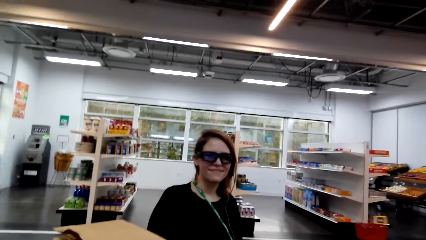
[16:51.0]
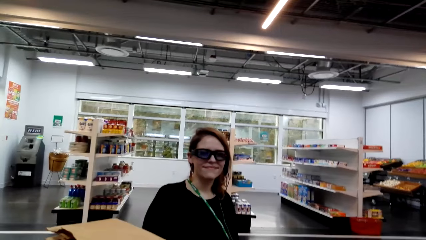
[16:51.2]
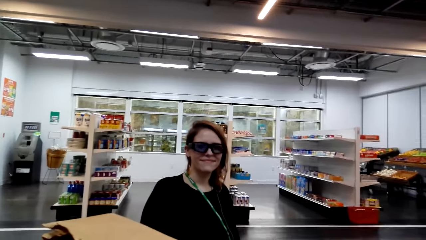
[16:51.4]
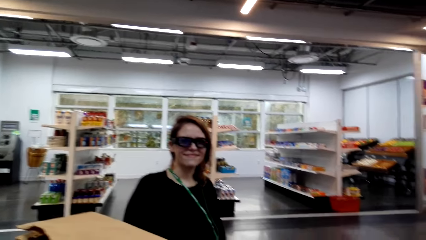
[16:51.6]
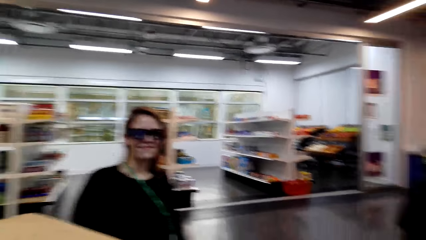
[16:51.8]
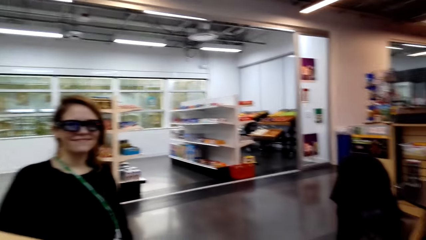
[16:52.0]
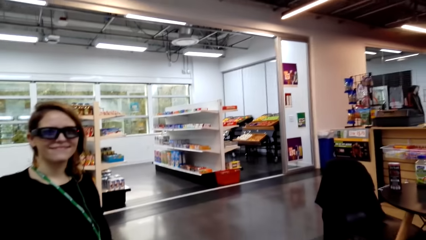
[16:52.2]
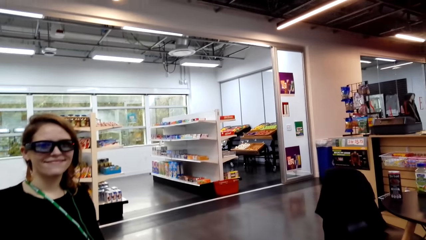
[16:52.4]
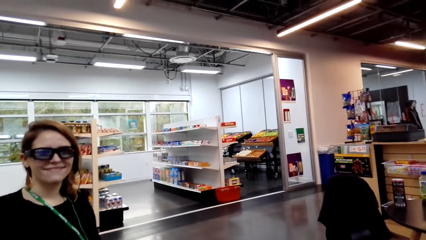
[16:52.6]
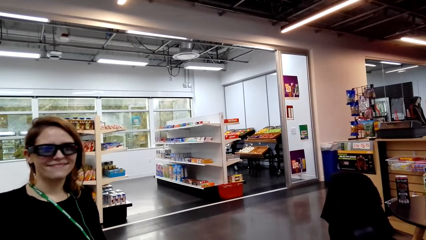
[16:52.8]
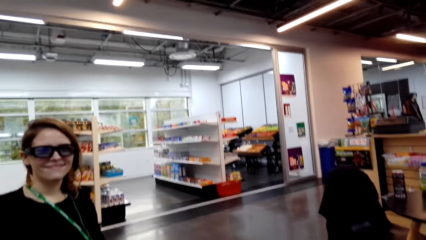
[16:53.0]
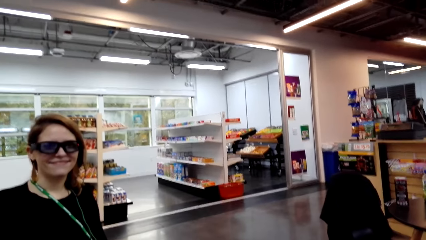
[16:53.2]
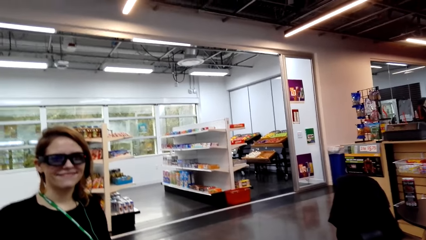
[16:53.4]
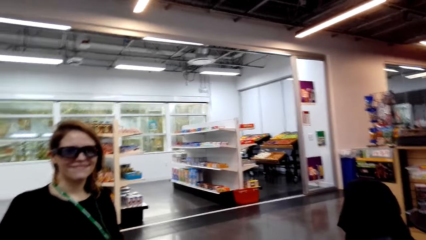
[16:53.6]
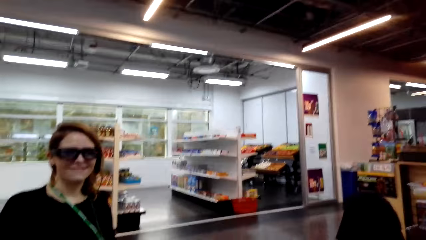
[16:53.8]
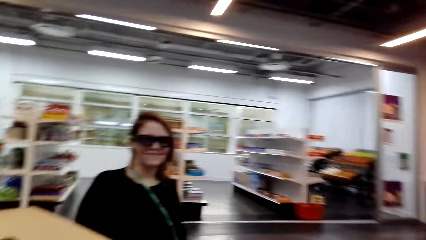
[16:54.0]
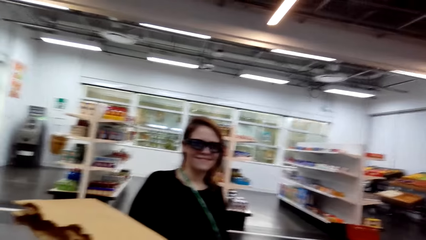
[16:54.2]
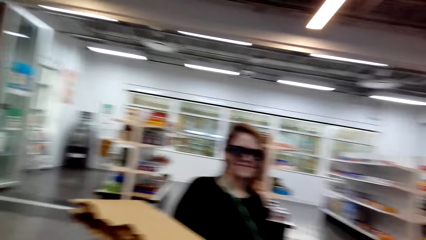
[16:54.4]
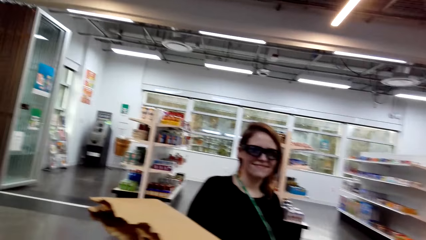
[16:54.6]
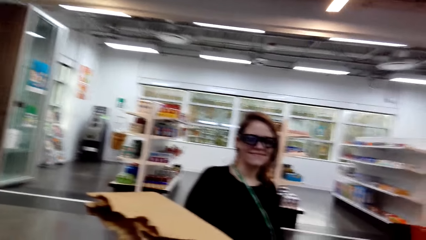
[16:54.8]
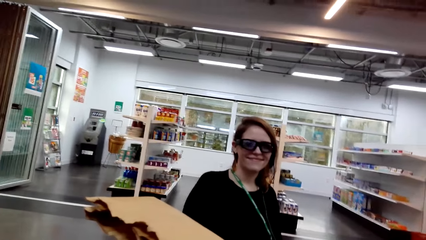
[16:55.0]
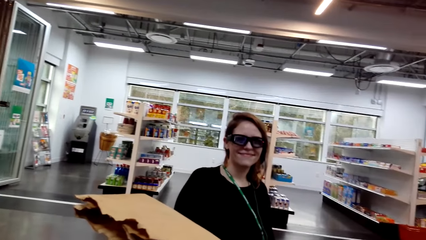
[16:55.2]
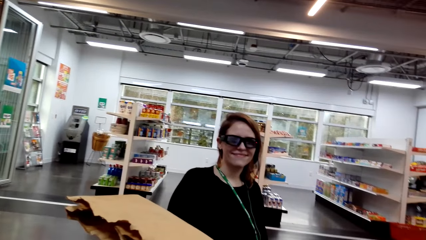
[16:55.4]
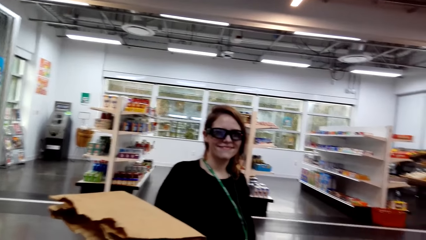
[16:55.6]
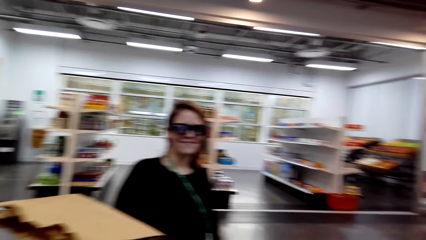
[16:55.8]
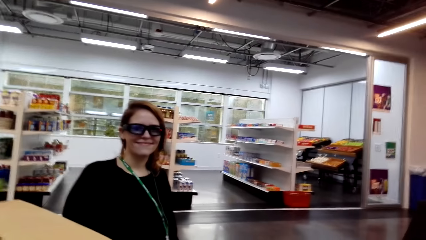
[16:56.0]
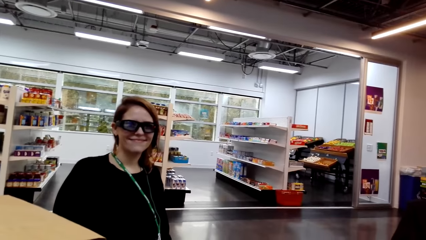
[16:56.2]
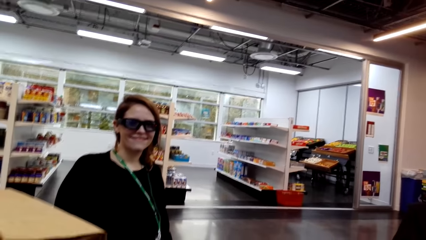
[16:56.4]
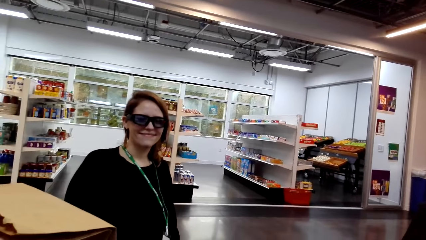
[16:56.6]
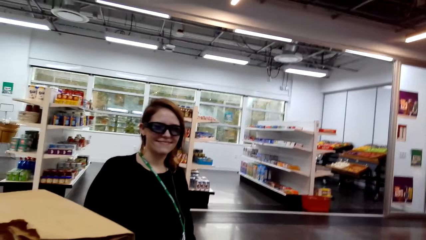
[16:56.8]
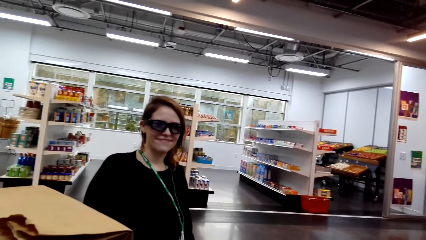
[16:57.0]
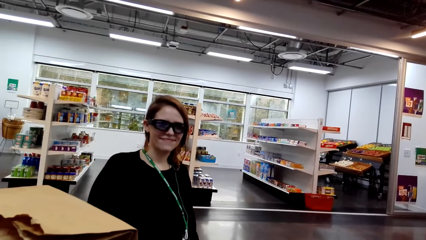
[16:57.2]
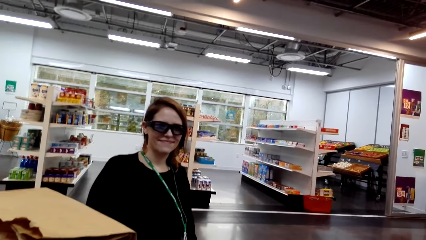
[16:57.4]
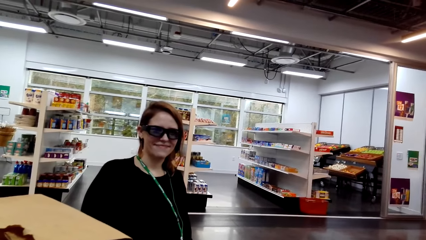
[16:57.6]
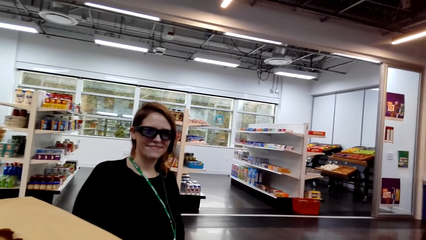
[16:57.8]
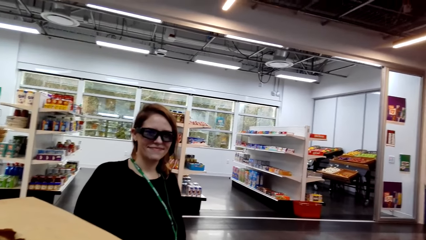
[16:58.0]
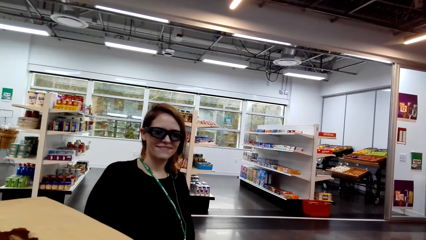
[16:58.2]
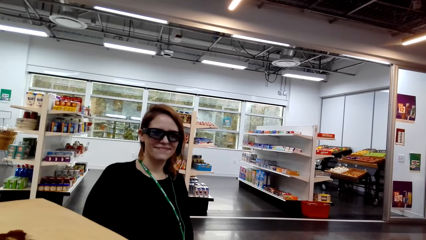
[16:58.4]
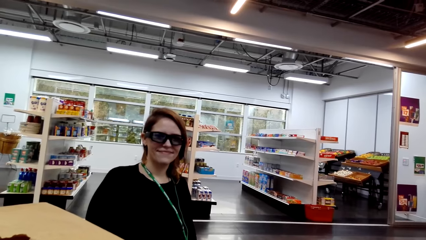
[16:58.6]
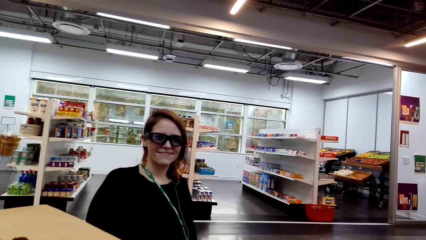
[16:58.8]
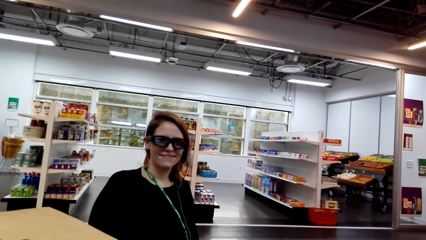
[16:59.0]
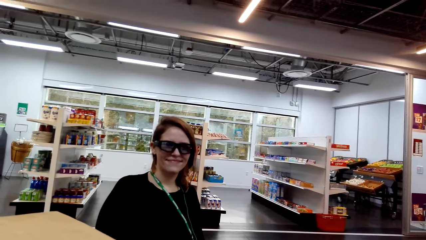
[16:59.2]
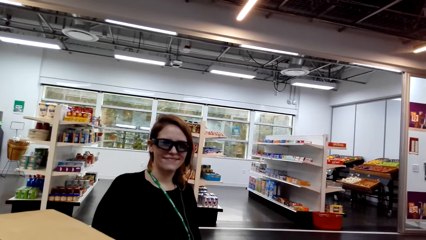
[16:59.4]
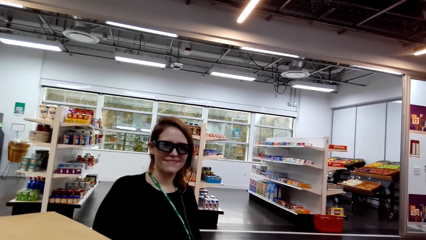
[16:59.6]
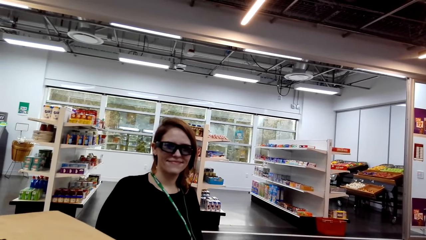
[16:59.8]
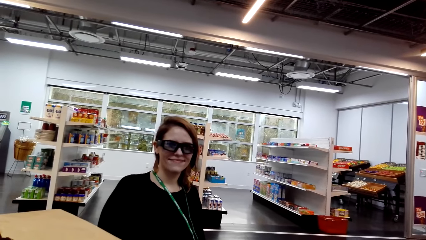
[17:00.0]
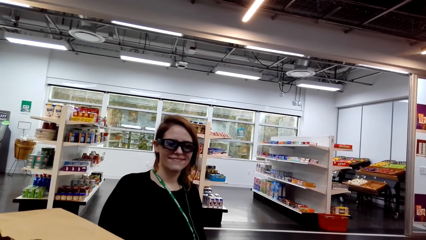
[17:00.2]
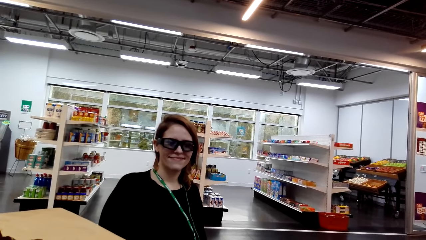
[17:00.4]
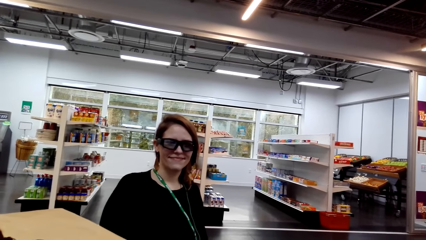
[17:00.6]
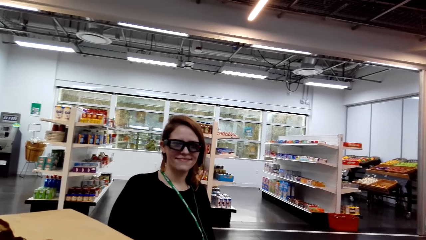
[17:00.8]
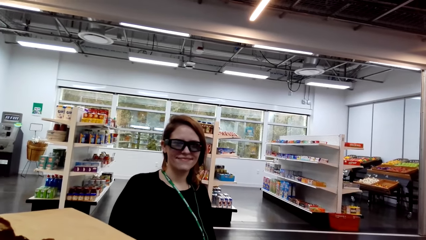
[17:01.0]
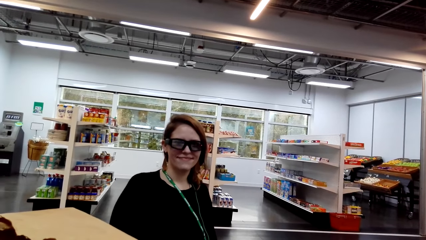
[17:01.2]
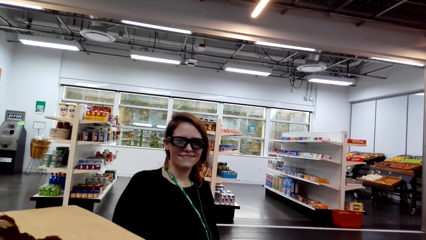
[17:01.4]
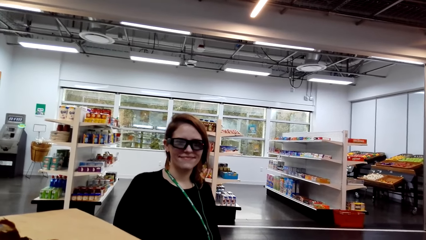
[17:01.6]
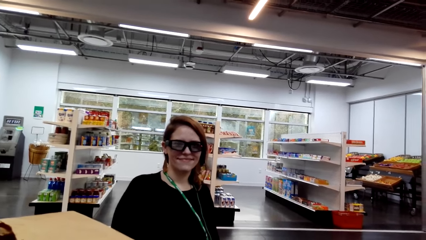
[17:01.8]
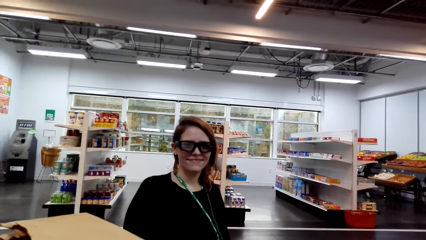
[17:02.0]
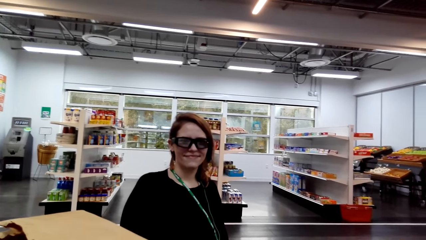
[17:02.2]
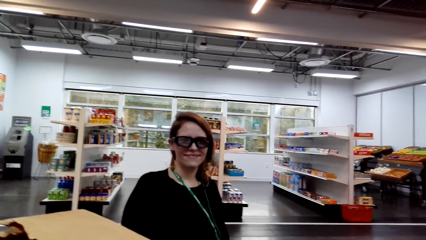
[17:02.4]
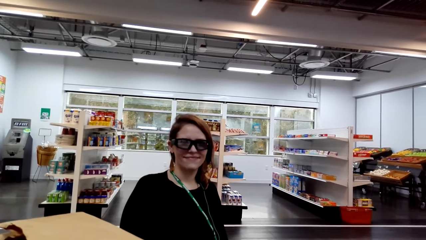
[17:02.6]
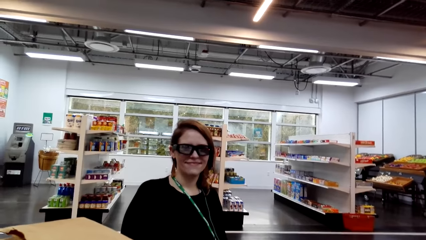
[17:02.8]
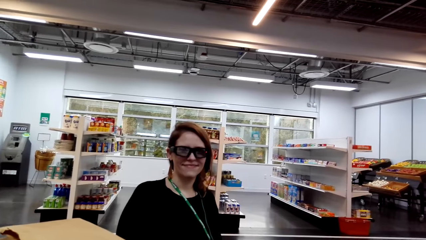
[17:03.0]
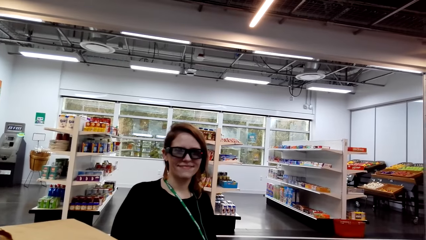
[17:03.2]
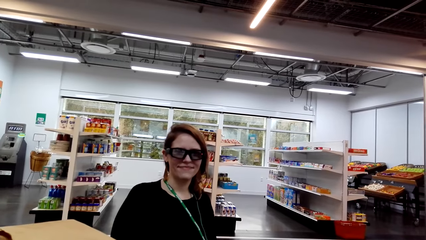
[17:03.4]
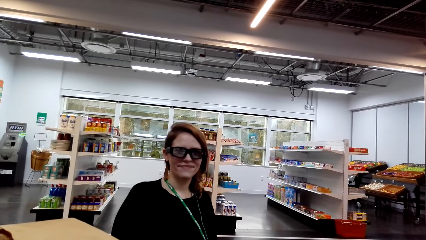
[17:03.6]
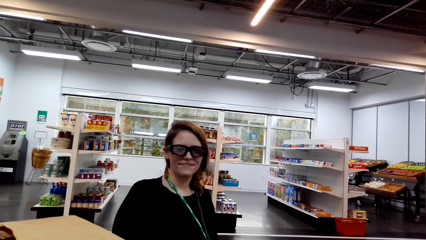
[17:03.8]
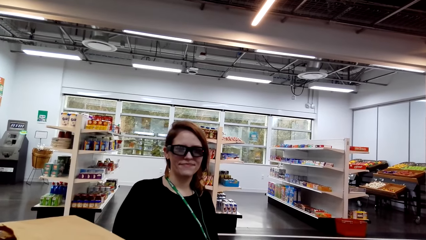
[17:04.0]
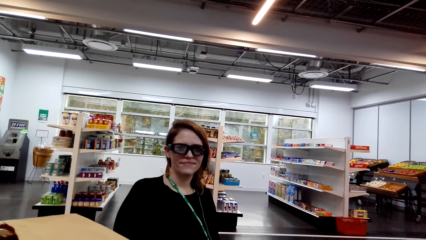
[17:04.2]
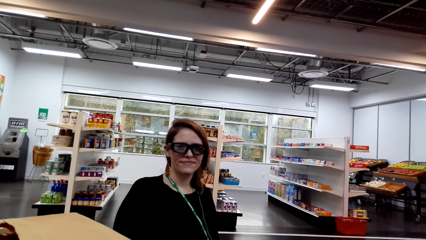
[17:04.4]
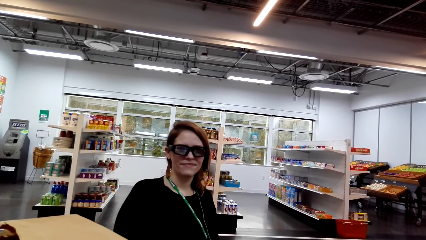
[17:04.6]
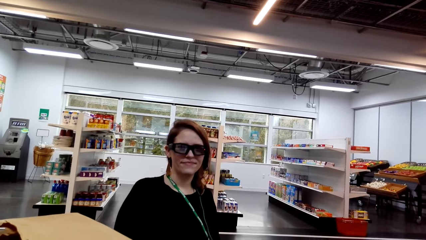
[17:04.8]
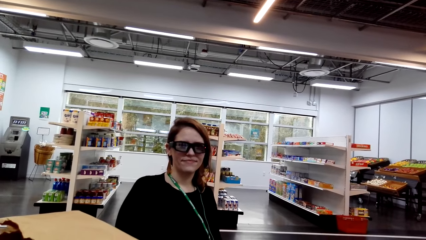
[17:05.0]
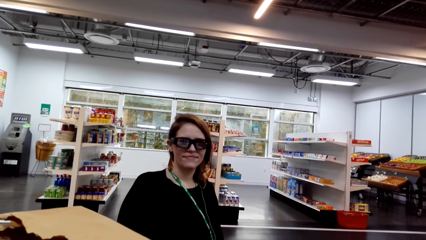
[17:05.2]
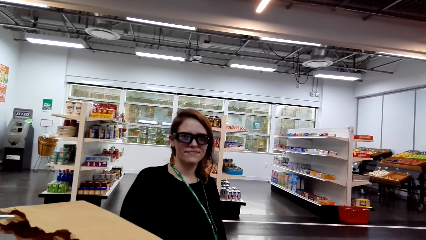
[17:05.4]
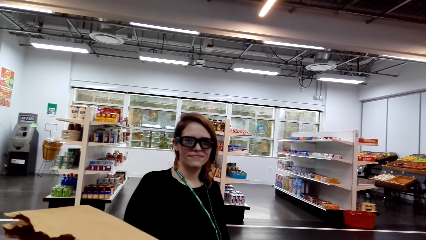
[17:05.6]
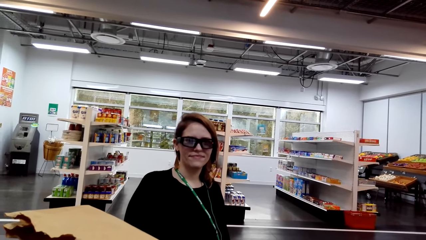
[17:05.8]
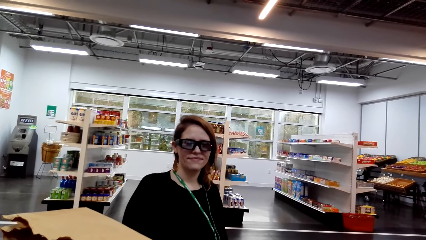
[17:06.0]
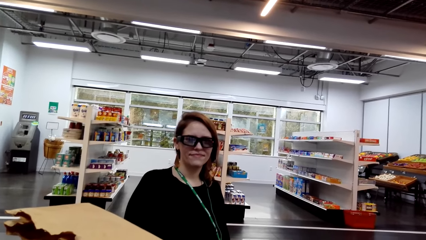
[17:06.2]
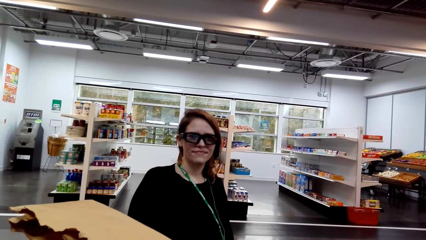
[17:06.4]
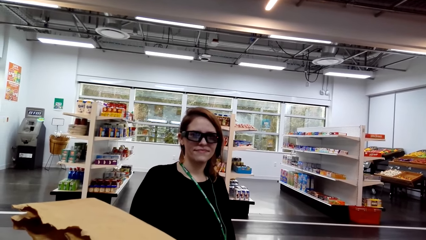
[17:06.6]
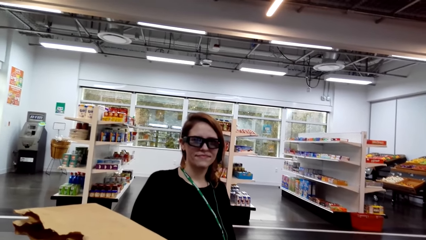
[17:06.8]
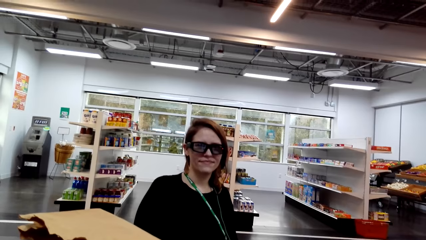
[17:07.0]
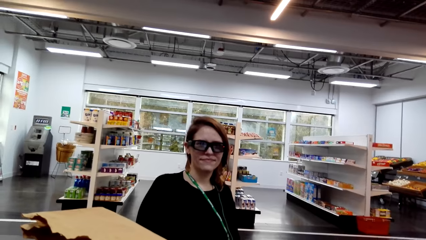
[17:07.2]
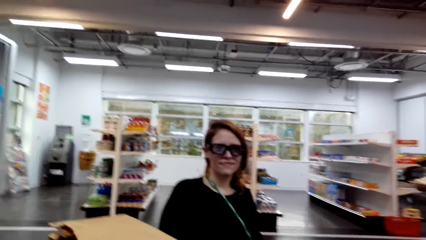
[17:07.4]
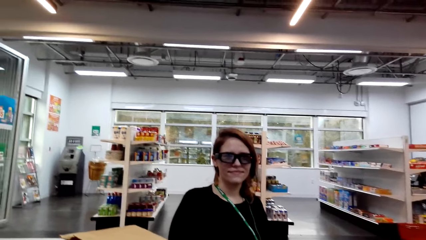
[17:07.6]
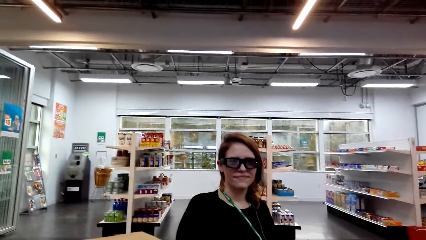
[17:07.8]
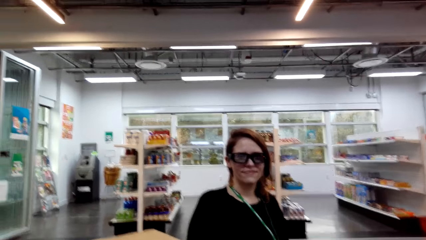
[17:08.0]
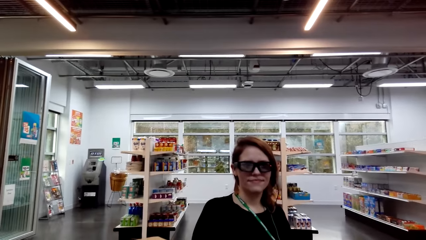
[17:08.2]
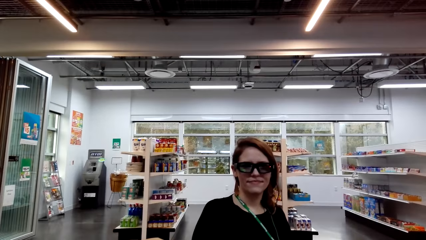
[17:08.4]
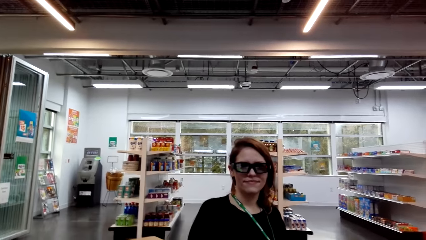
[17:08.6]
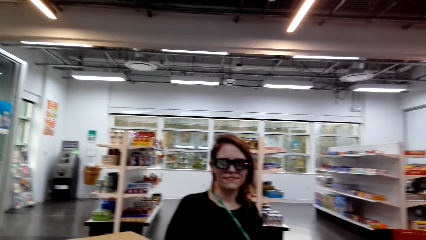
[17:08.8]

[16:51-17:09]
A lady interacts with the camera wearer. The camera wearer looks around a supermarket. The lady interacts with the camera wearer. The camera wearer looks around the supermarket. The lady interacts with the camera wearer.
